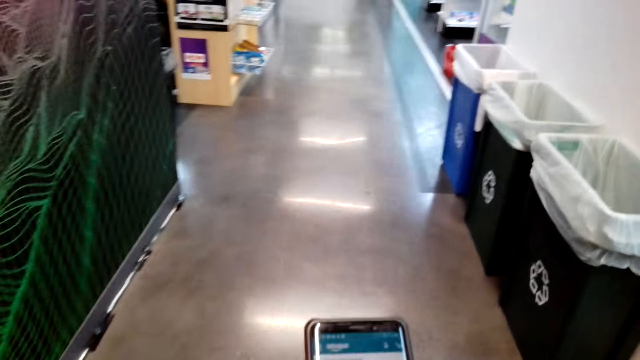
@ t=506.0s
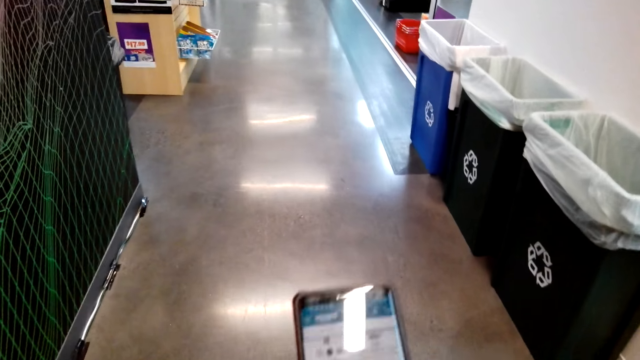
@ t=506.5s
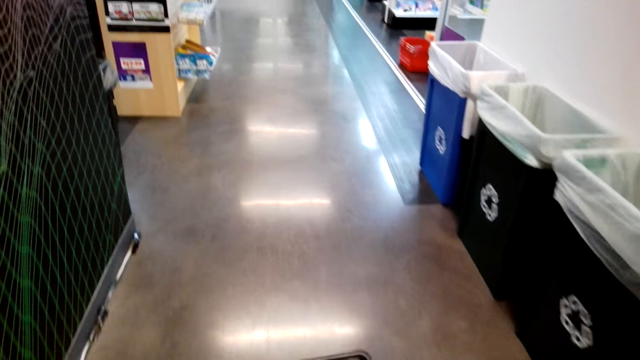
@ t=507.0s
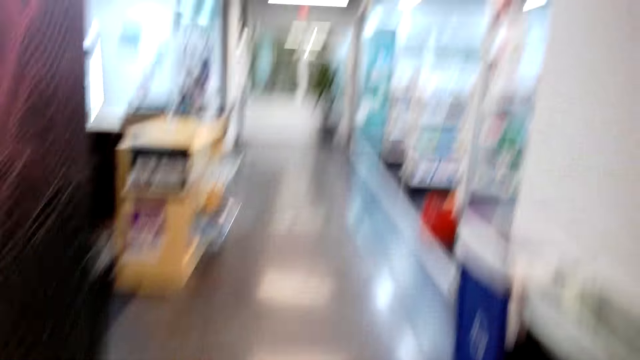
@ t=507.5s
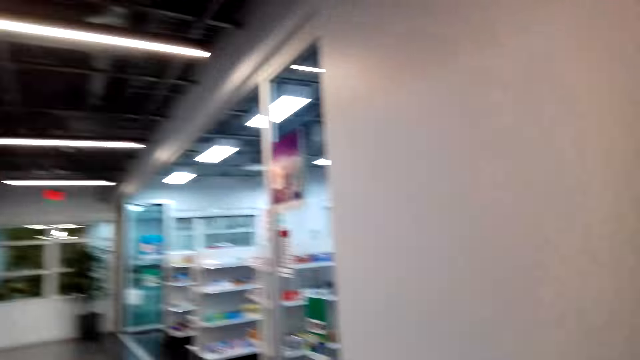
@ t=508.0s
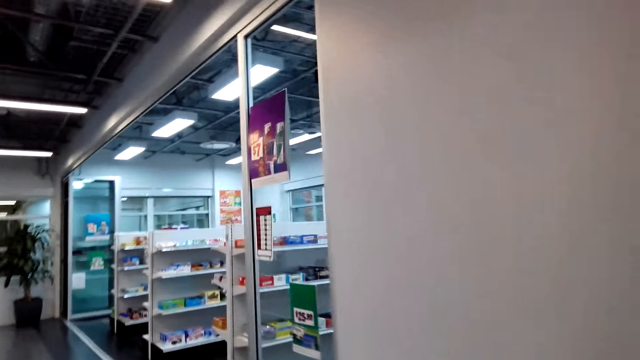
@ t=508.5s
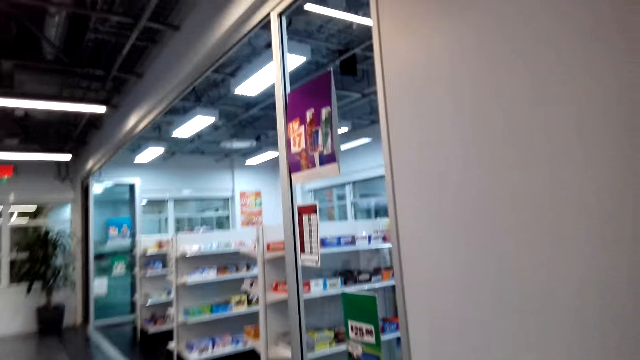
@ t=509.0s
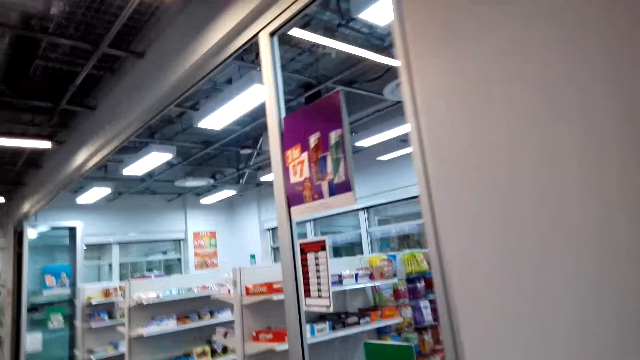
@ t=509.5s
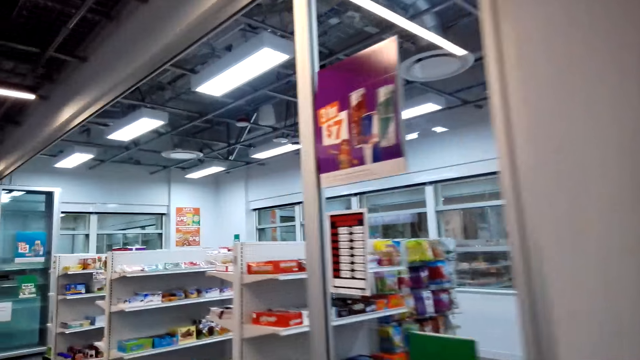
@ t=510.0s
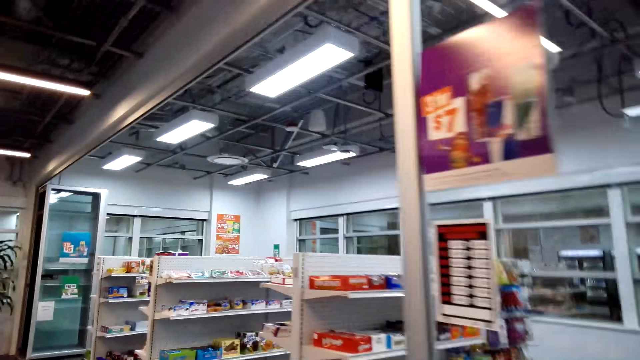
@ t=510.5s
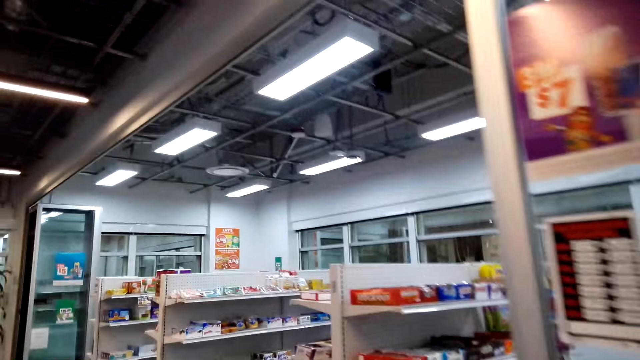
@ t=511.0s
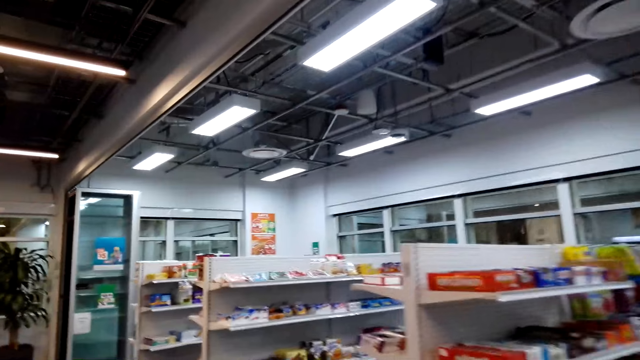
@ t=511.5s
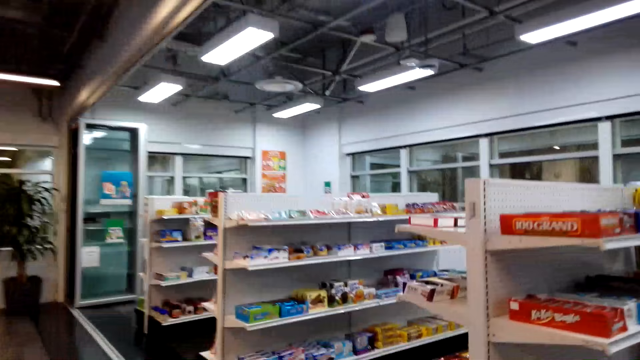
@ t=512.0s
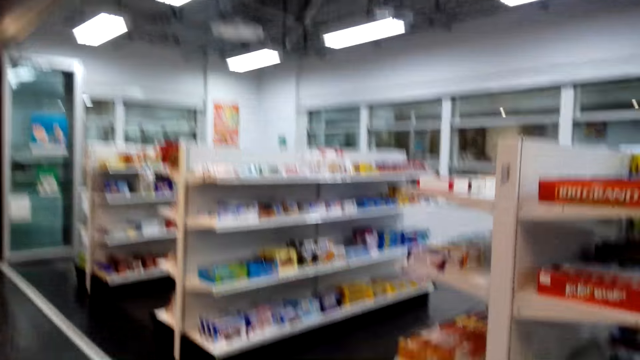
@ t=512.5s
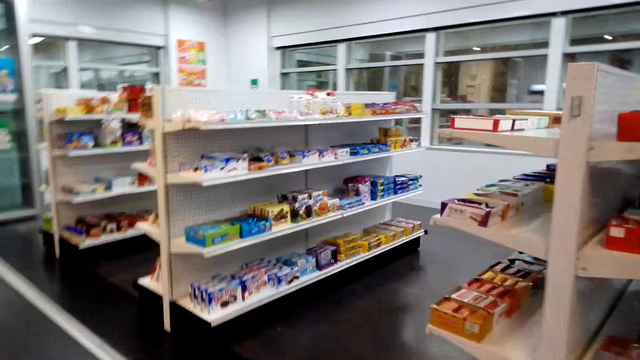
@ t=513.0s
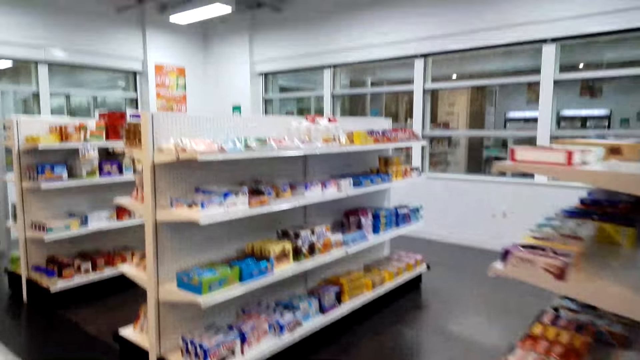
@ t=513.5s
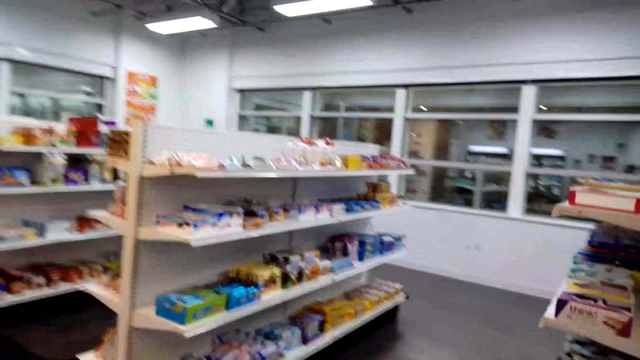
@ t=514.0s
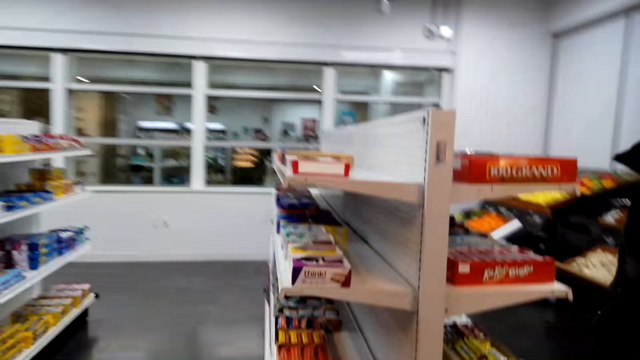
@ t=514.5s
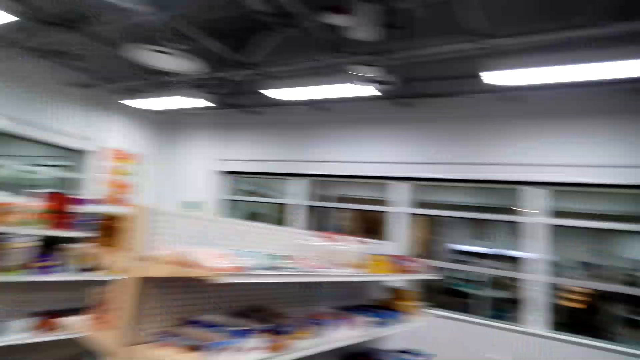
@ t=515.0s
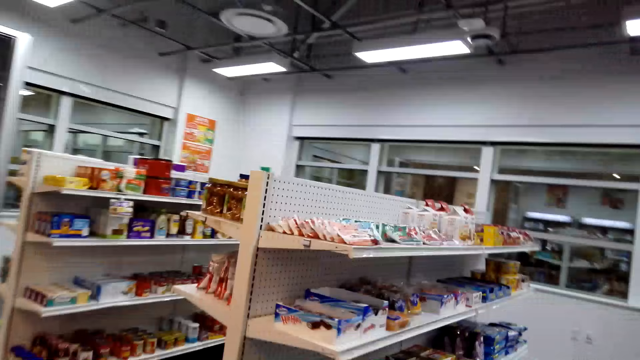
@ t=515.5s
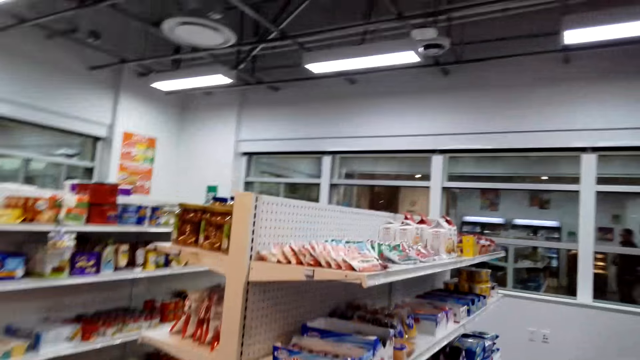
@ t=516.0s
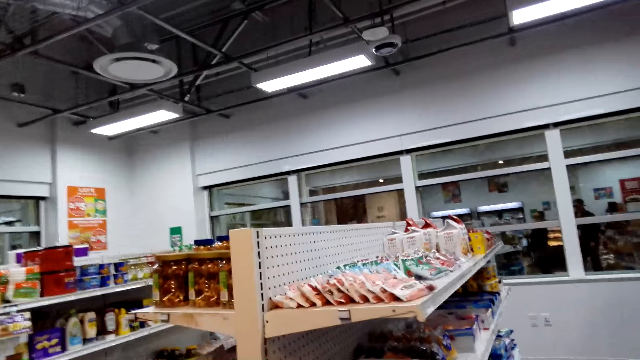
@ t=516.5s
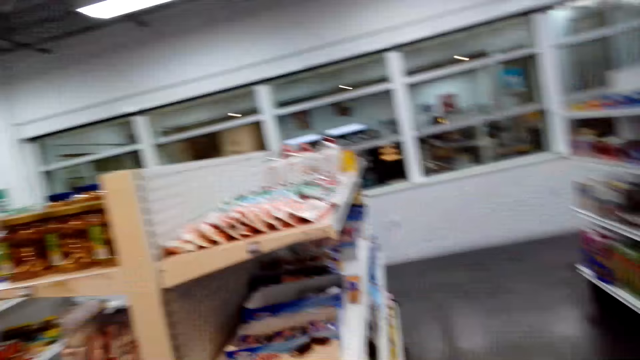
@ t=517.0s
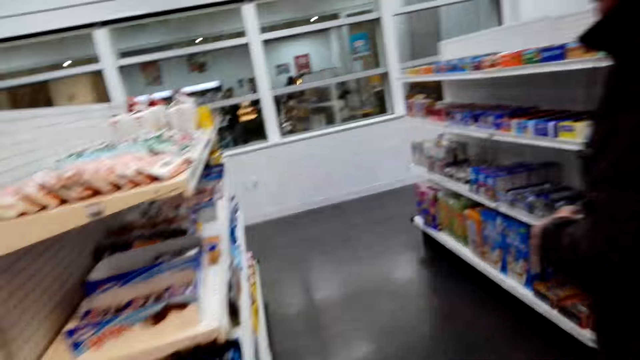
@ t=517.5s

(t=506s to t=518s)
The camera wearer converses with a person. They walk forward. They converse with the person. The person converses with the camera wearer. The camera wearer converses with the person. They enter a mini supermarket. The person converses with the camera wearer.

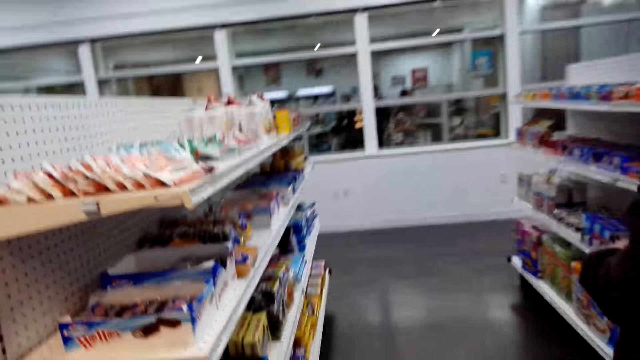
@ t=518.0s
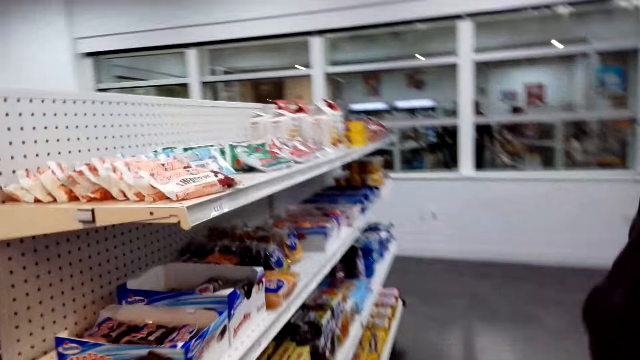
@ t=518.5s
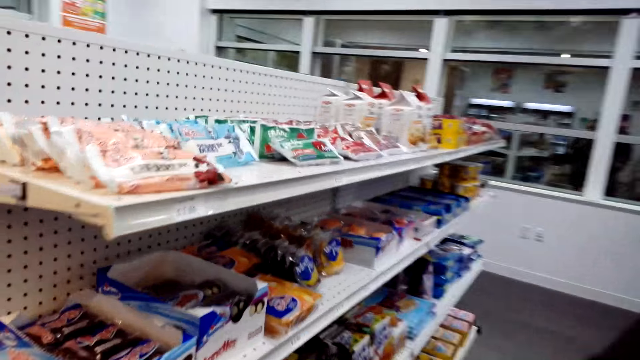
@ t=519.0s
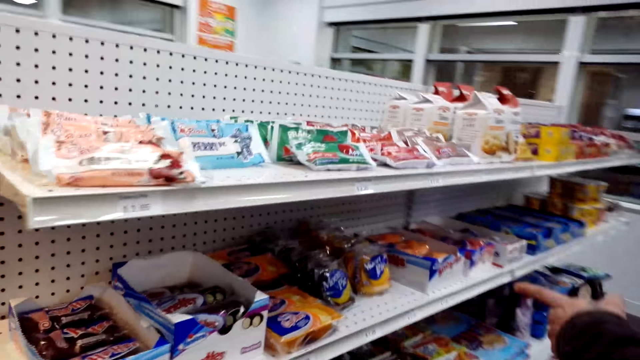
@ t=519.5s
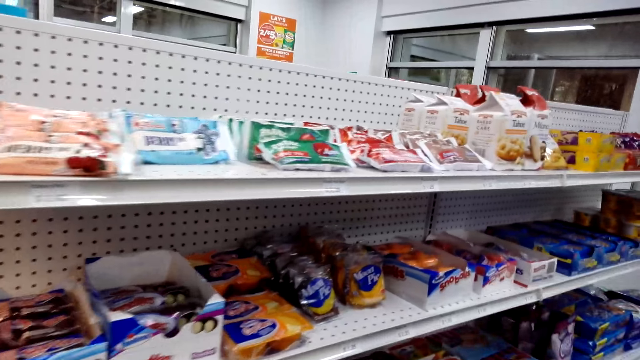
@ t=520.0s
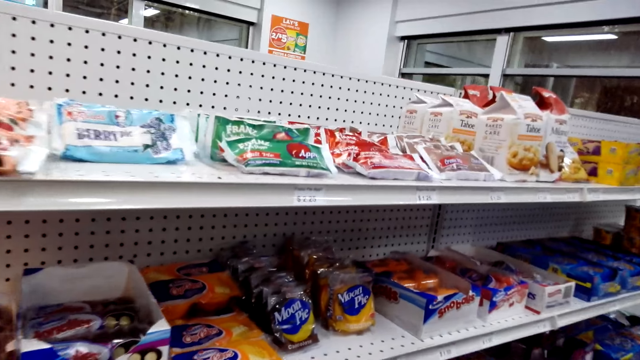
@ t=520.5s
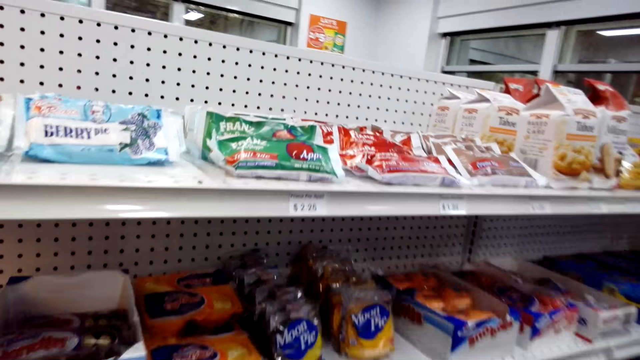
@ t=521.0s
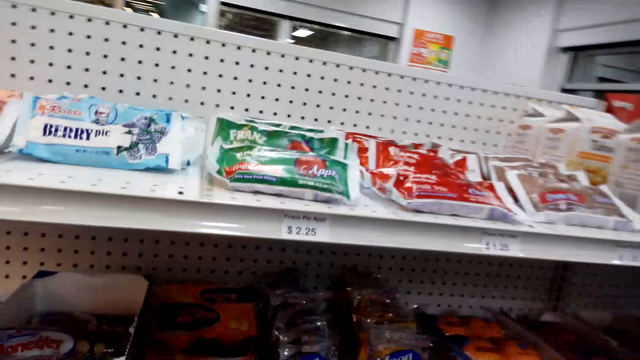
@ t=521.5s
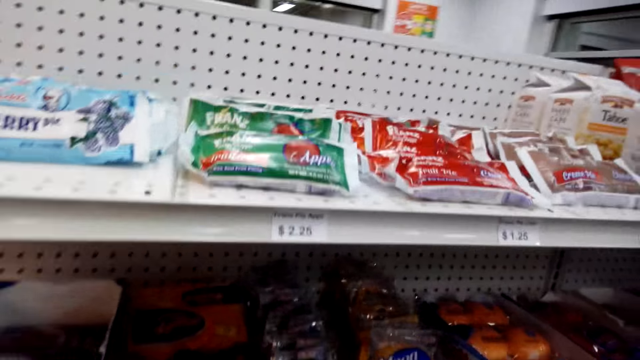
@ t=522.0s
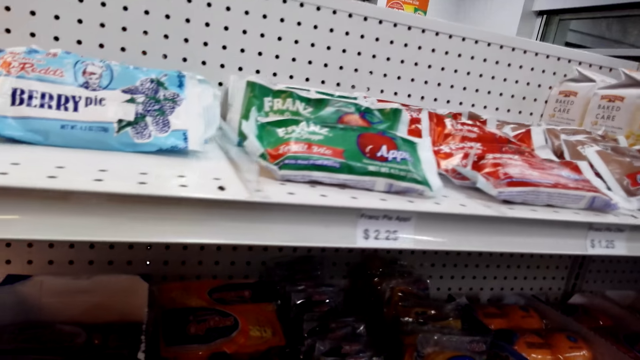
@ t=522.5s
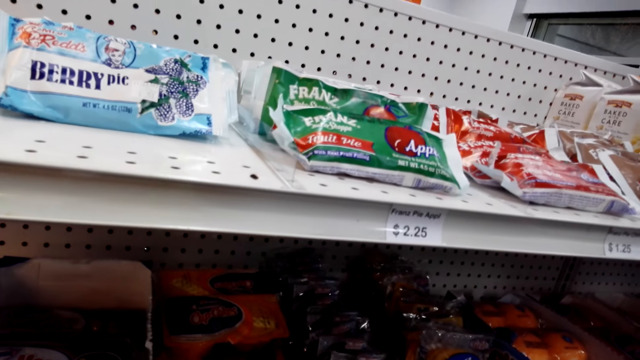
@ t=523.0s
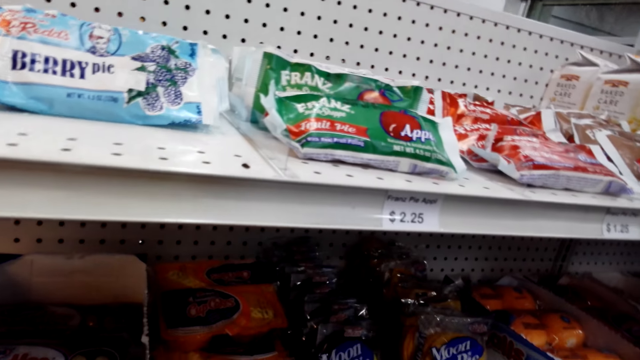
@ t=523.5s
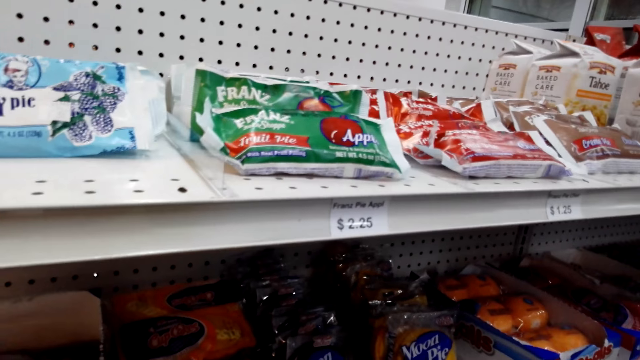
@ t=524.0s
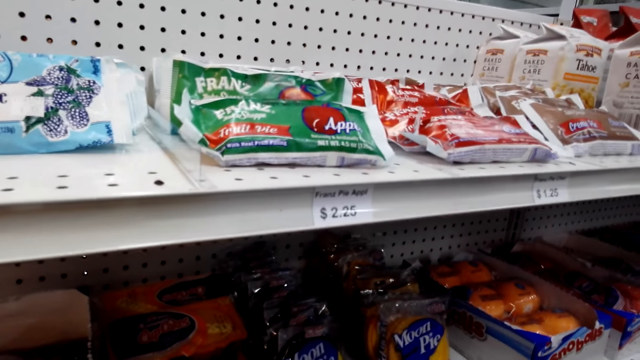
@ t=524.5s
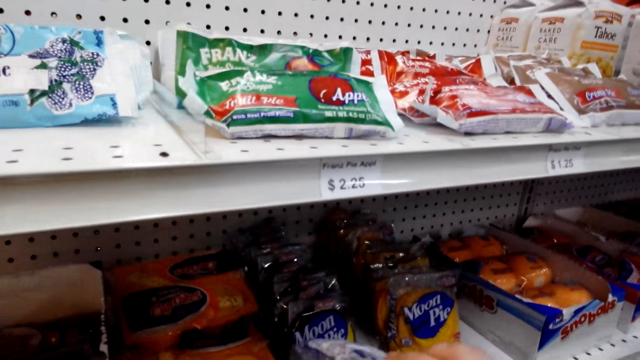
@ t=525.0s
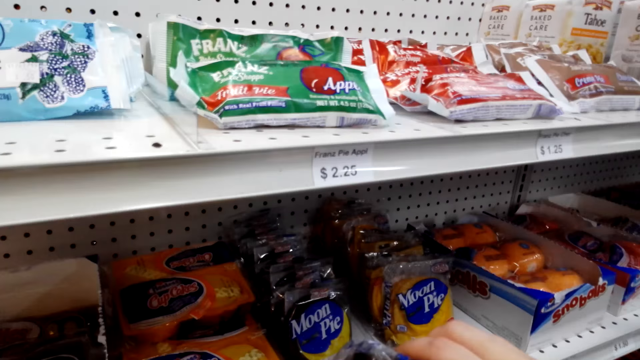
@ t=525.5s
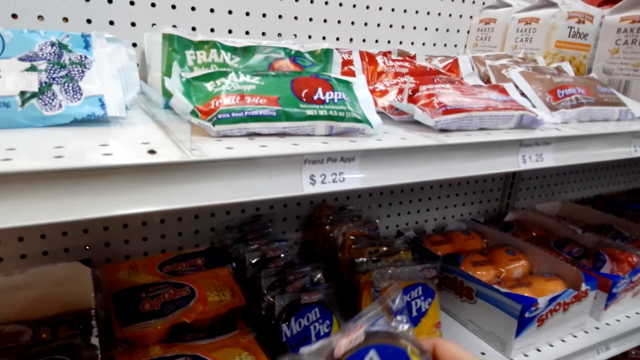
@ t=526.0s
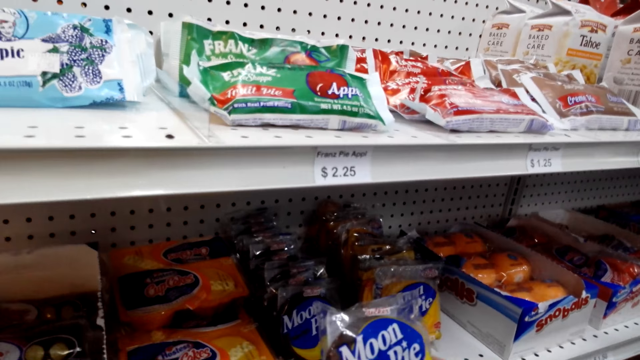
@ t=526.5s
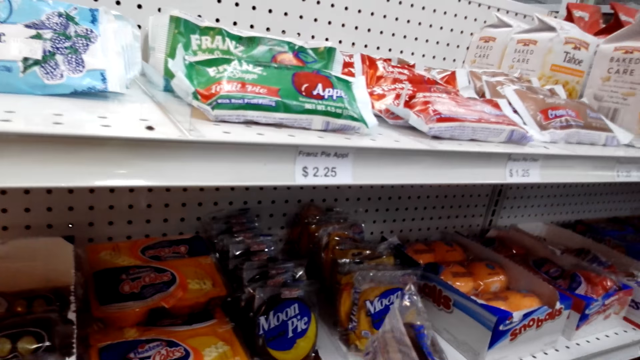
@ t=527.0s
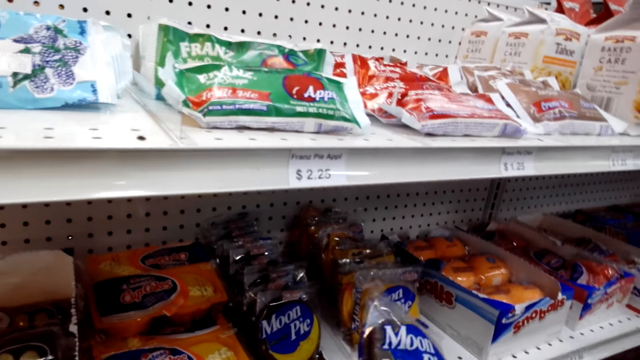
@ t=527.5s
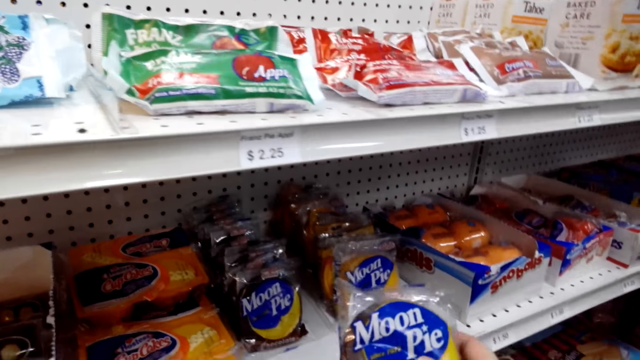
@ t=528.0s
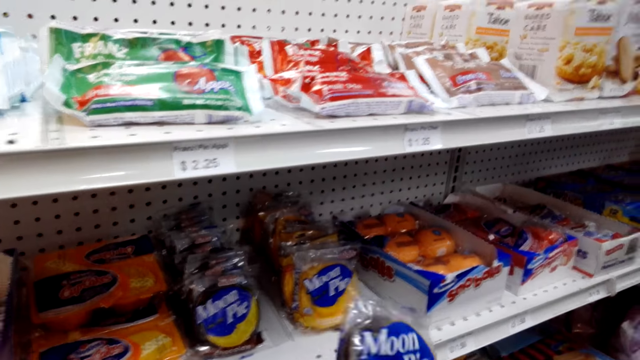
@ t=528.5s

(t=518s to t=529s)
The camera wearer converses with a person. The person points at something. The person converses with the camera wearer. The camera wearer moves. They pick up a packet of moon pie. They converse with the person. The person converses with the camera wearer. The camera wearer converses with the person.
